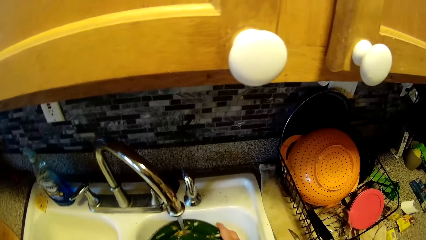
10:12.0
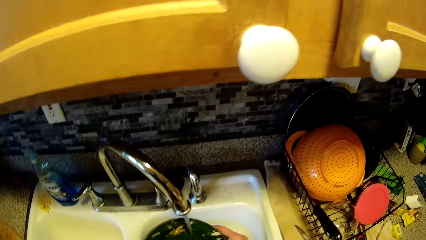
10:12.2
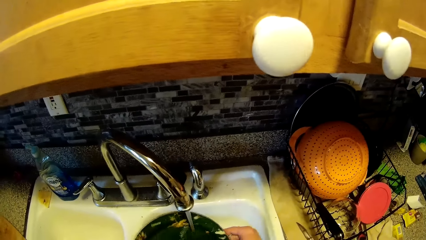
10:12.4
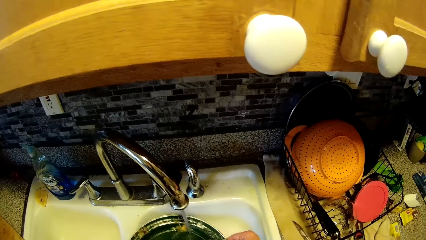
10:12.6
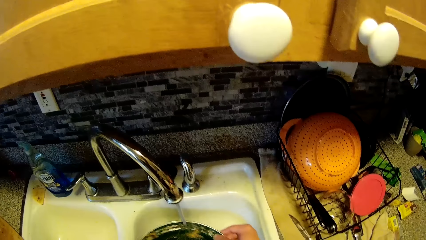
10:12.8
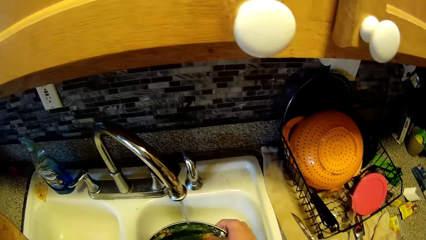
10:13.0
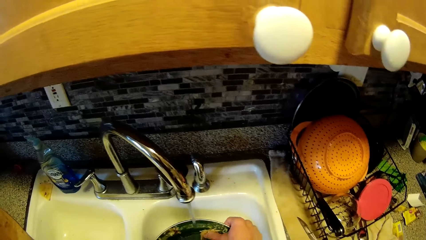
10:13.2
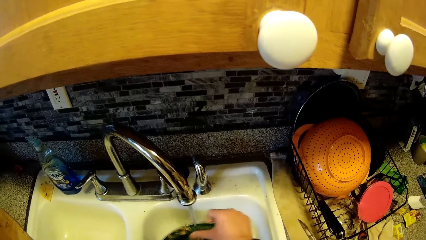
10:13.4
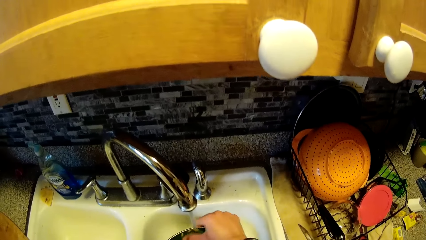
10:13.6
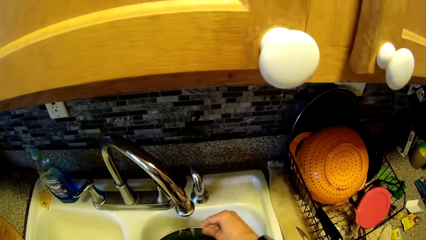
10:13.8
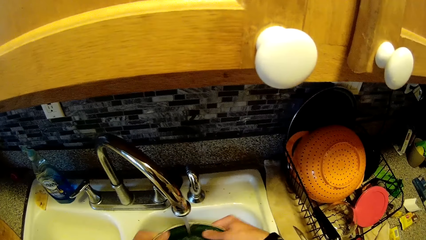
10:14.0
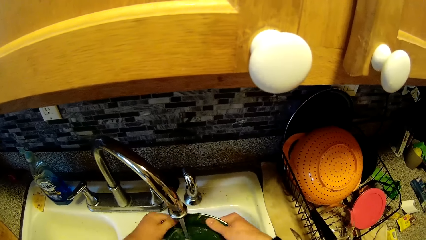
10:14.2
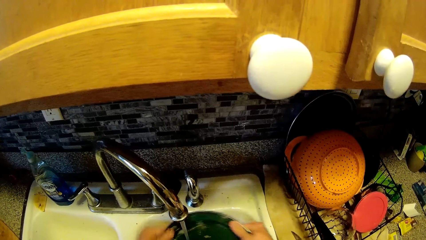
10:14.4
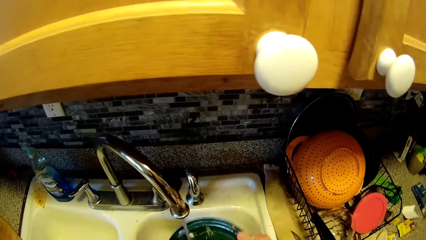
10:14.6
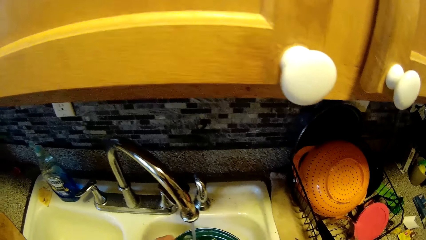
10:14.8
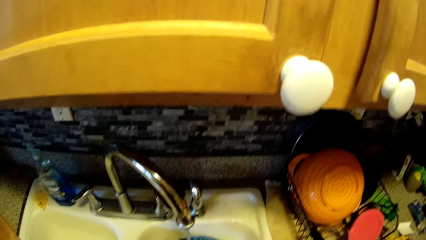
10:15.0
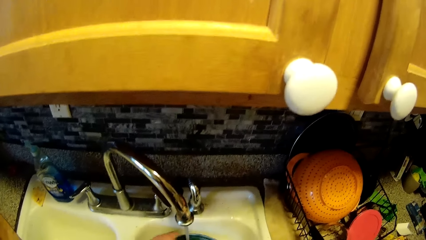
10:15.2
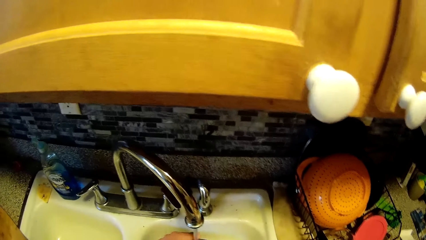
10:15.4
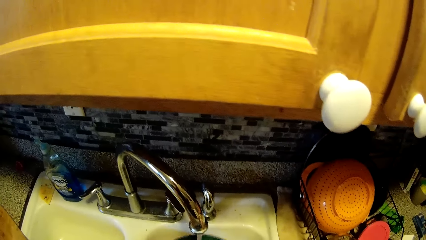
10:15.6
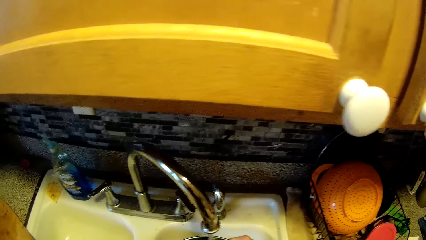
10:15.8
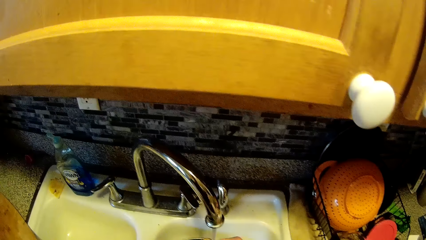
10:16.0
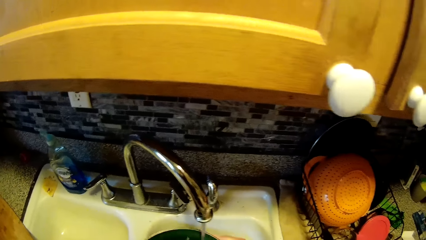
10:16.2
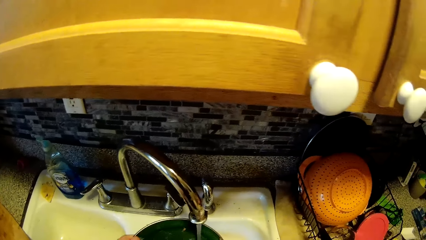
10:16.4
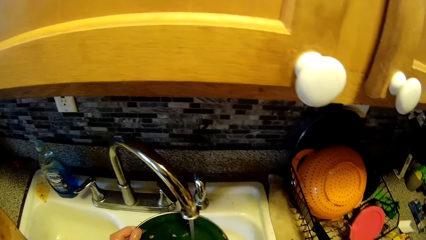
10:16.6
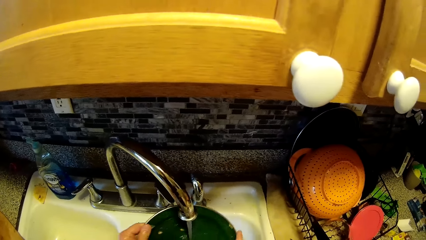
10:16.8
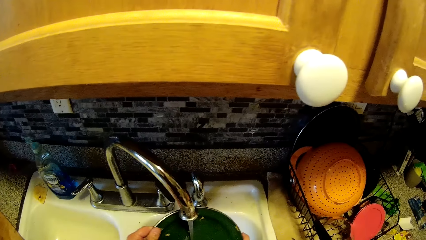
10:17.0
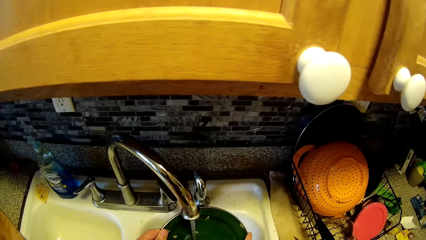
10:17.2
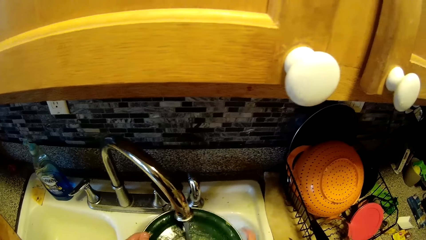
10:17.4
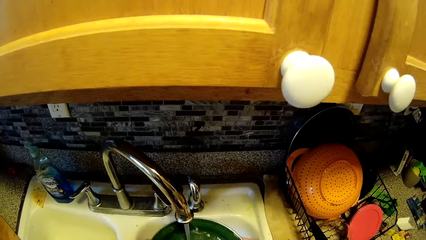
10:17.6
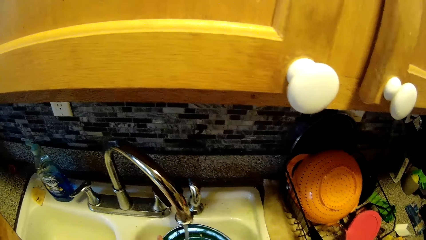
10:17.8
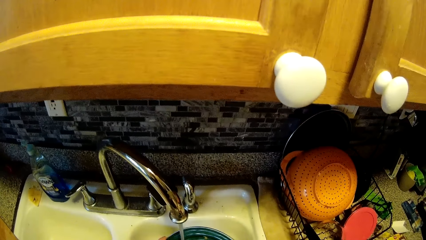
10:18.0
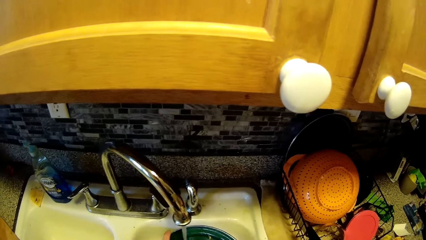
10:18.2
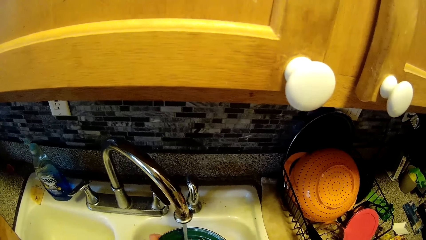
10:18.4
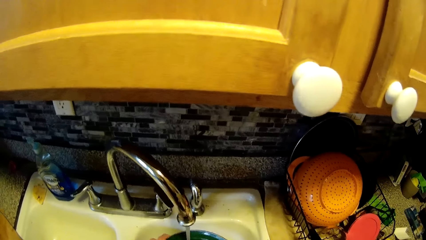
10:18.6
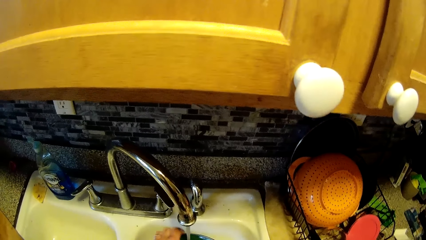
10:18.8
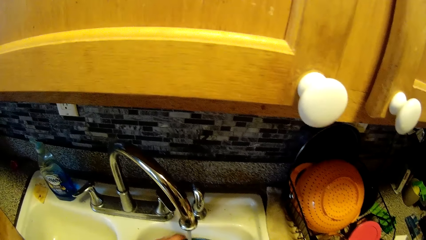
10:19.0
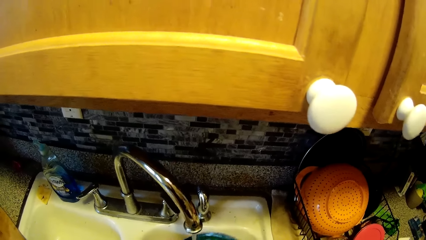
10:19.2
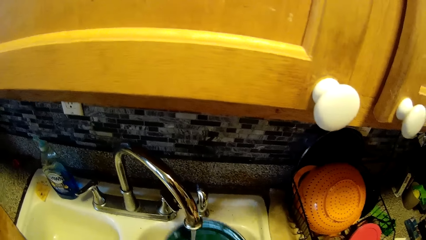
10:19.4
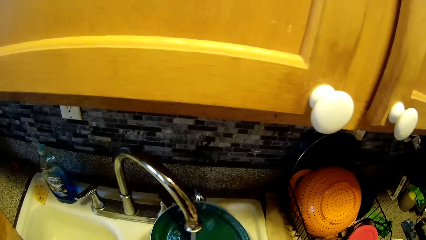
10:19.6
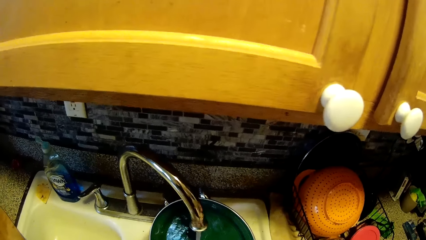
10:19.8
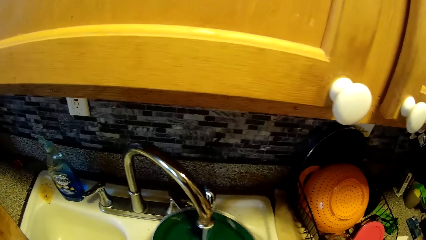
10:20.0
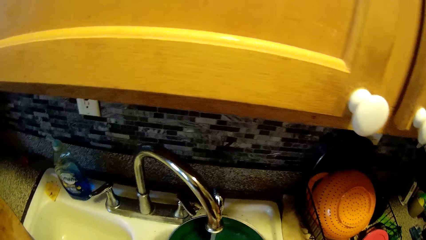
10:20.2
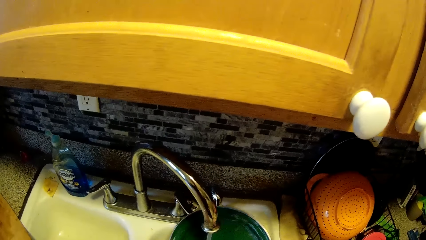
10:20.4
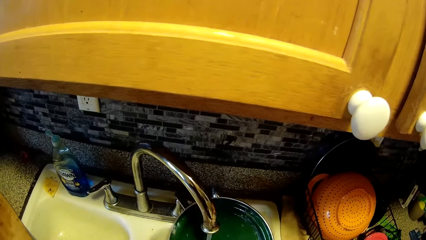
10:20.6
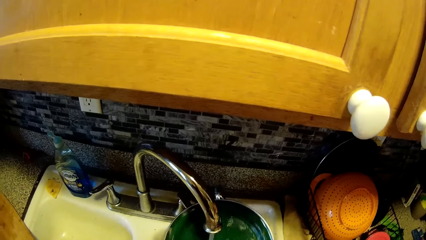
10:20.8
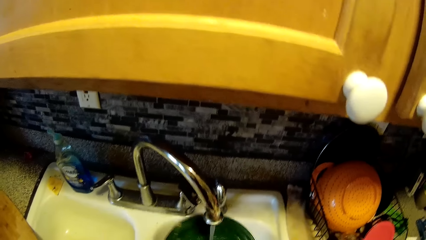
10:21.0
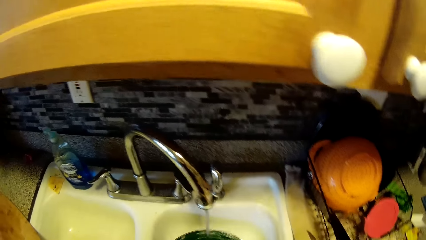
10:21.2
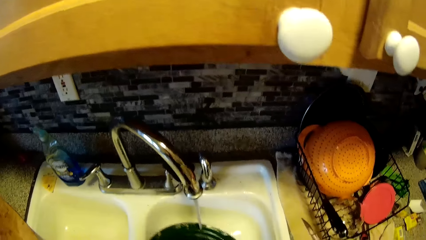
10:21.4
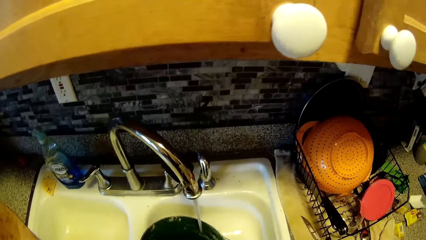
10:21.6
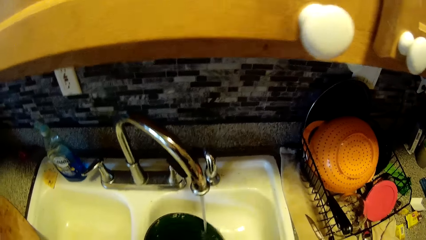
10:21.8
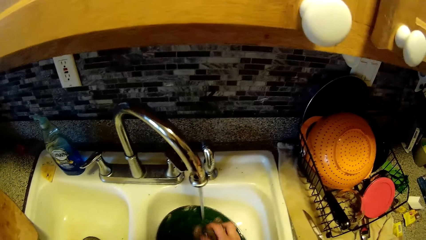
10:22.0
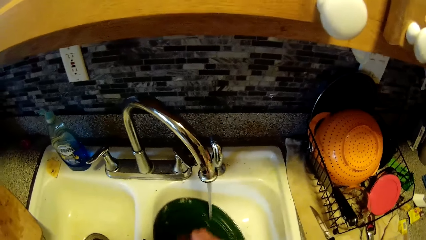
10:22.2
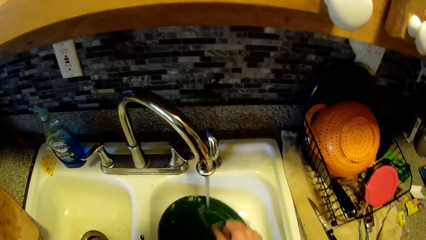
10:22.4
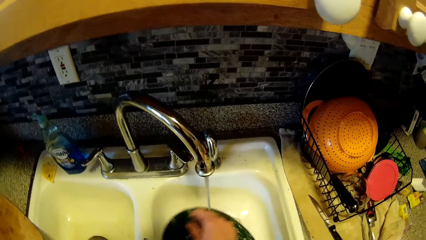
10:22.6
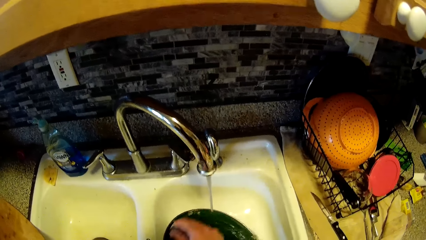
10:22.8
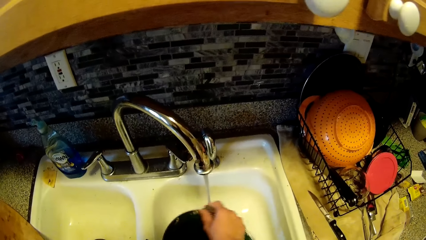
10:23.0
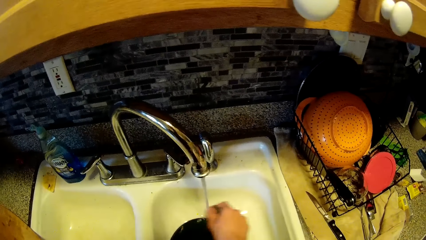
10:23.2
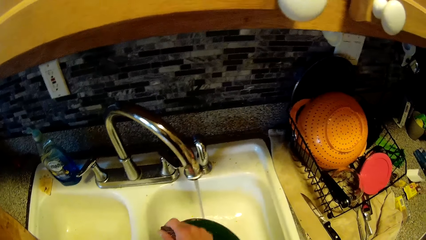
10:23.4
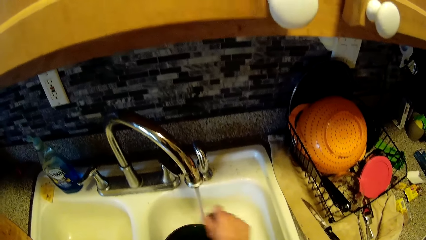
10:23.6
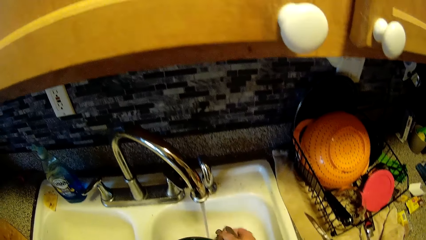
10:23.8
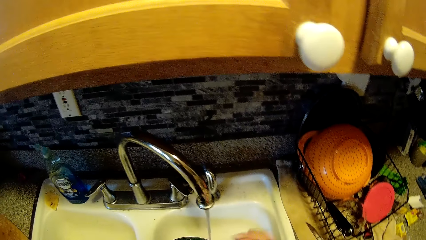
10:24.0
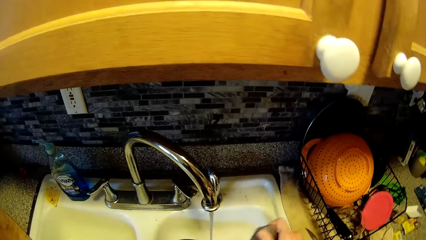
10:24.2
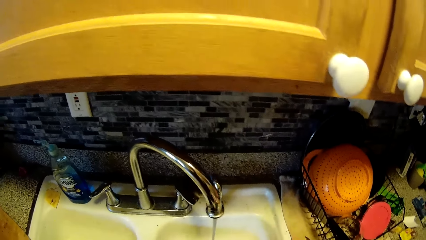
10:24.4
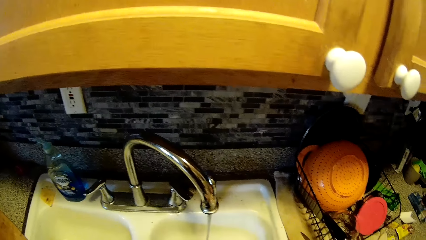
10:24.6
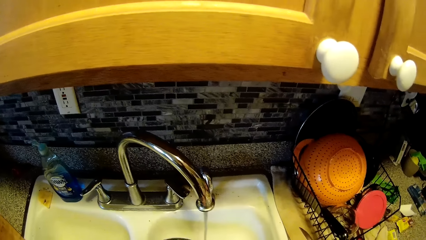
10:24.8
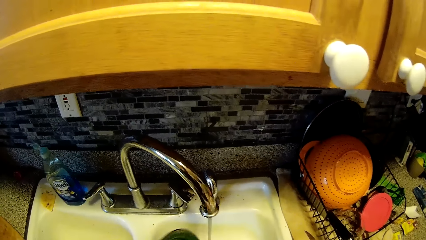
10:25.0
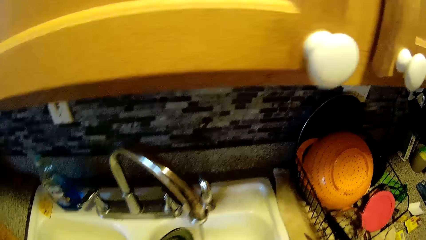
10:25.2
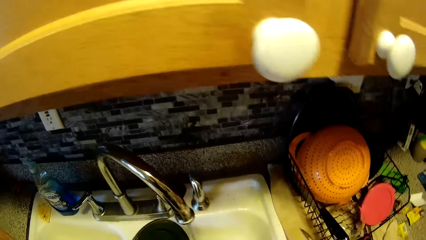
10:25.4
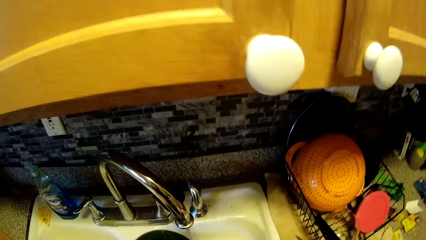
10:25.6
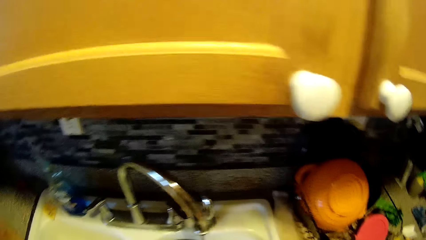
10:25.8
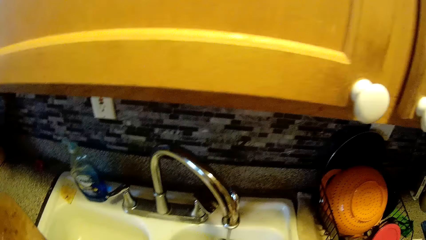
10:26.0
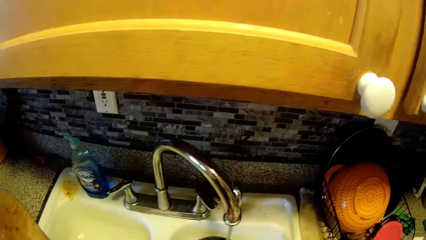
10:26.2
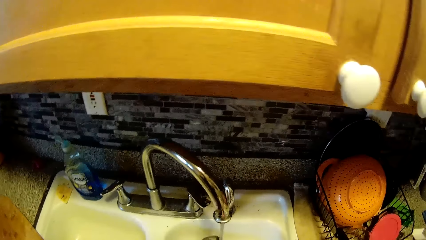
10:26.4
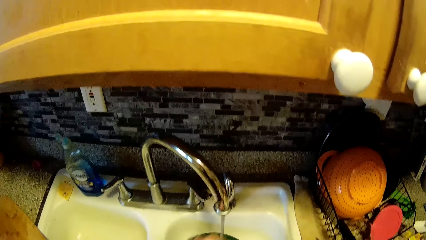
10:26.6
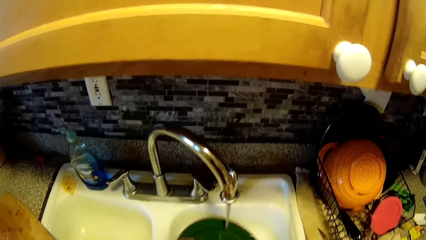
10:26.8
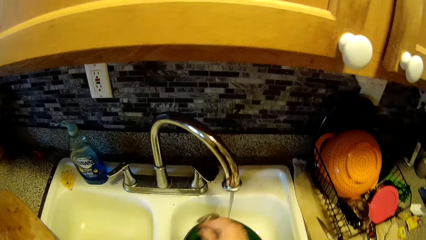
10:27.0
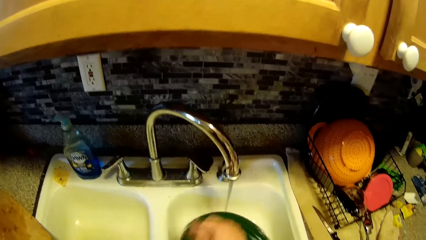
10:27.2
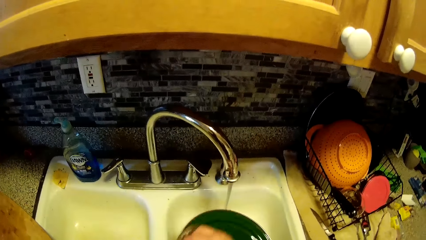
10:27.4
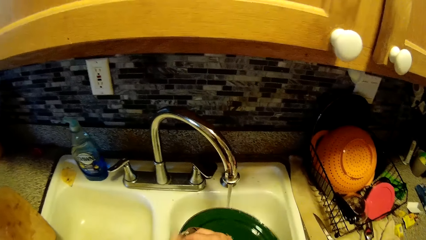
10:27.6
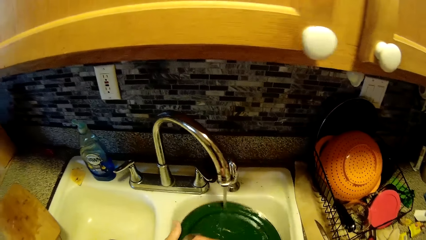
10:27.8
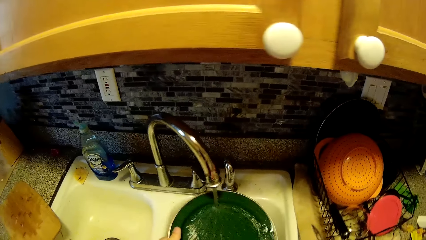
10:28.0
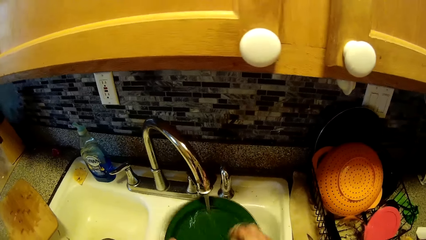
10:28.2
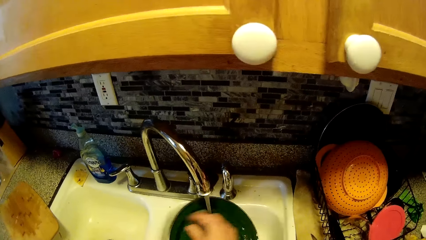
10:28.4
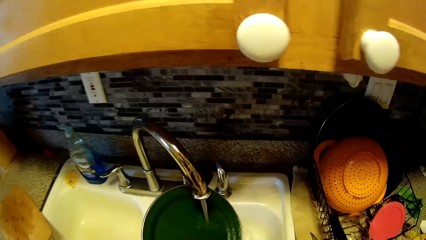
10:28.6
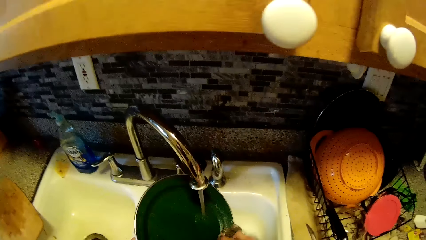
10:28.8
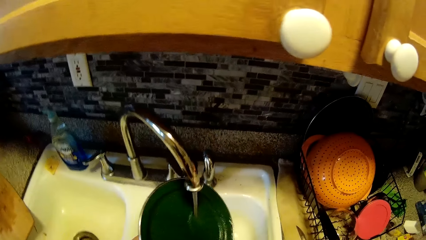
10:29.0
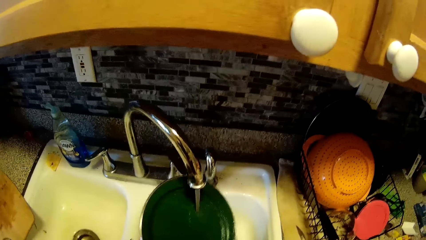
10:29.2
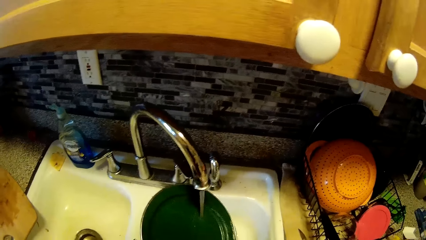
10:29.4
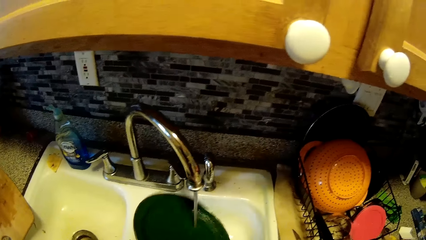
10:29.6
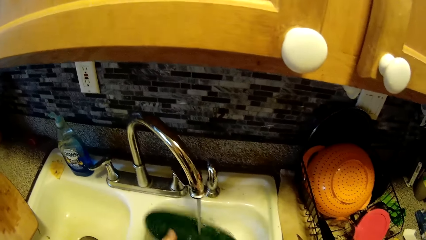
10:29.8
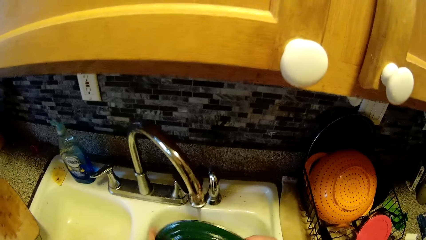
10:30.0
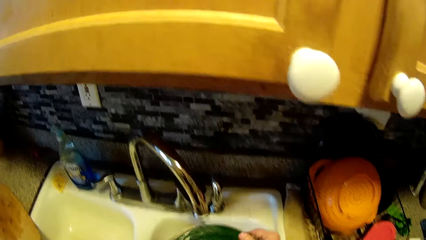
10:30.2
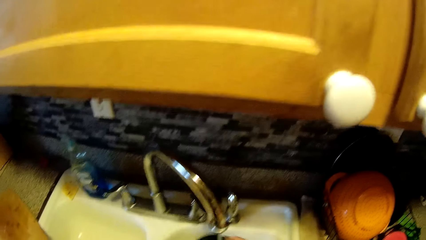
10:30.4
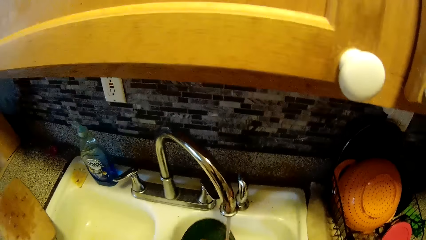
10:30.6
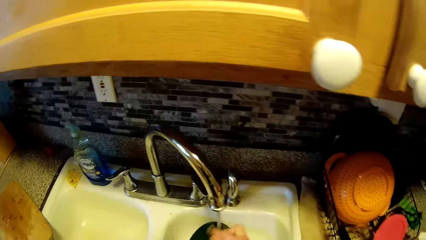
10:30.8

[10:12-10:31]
The camera wearer rinses the plate in the sink with his hands. He washes a pan. He washes the plate in the sink with the sponge in his right hand.
